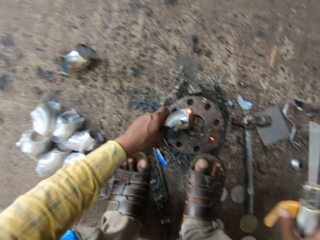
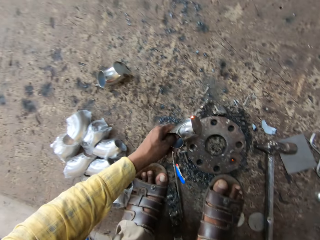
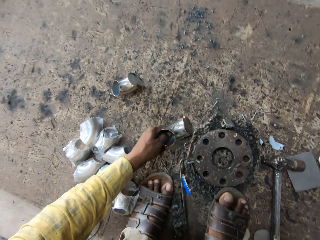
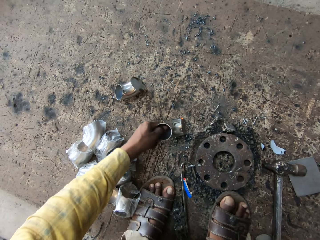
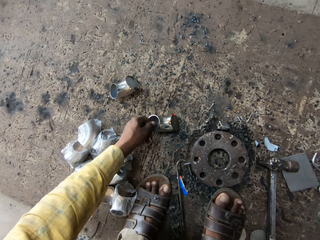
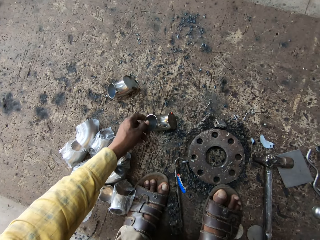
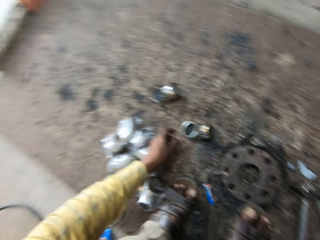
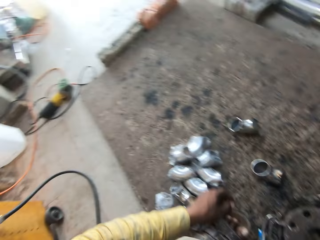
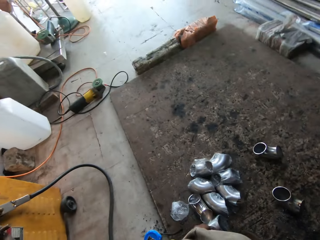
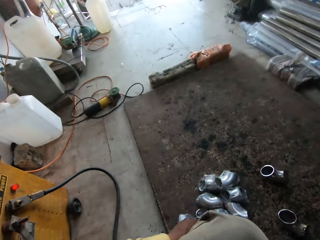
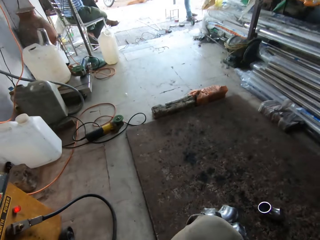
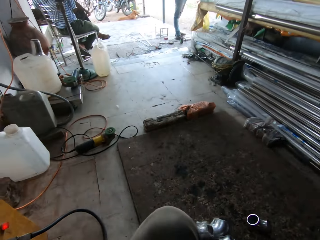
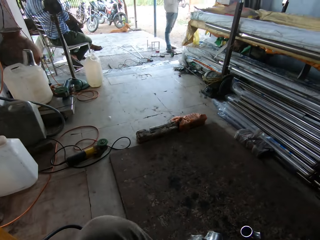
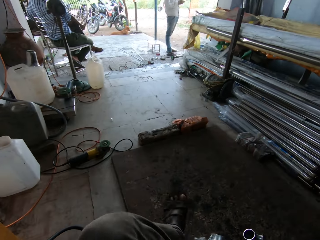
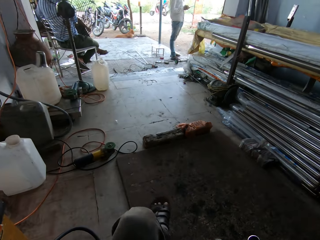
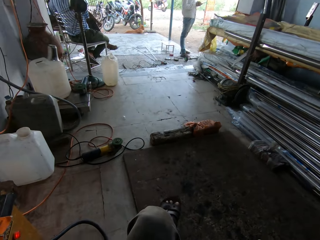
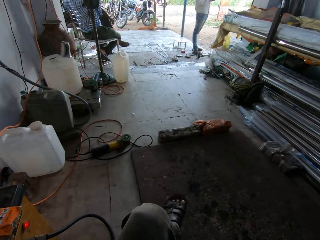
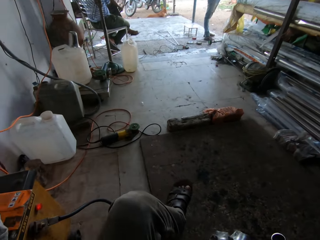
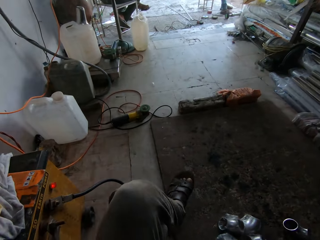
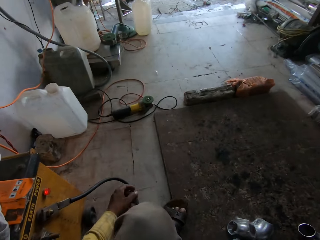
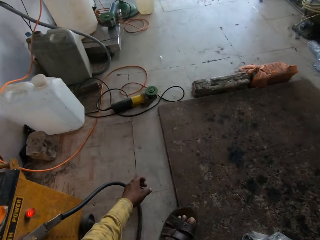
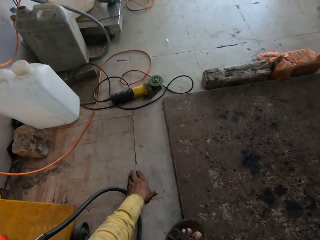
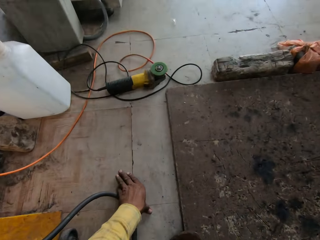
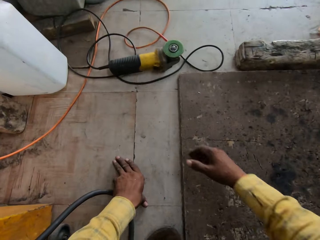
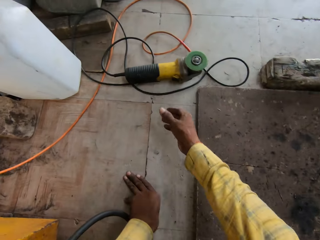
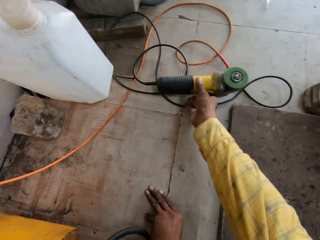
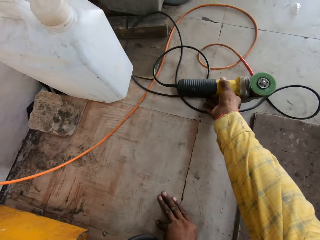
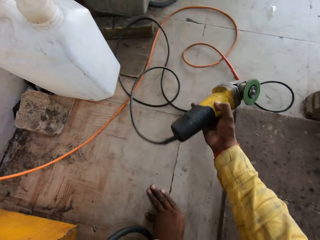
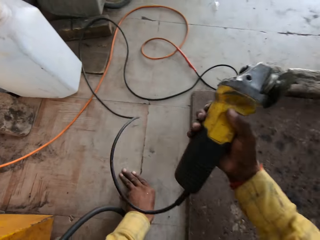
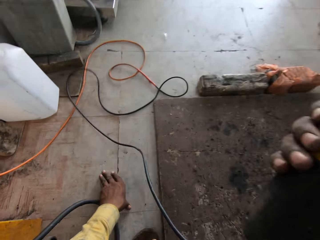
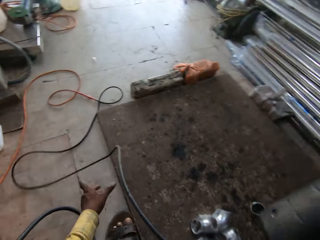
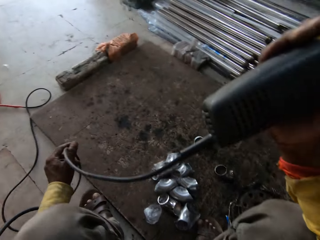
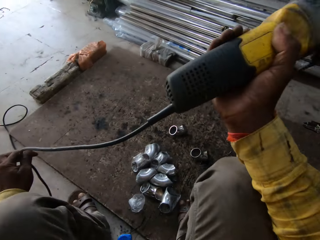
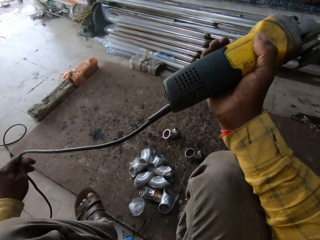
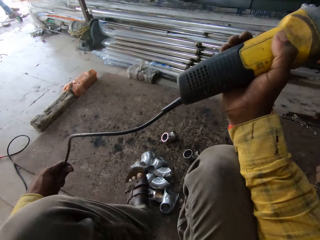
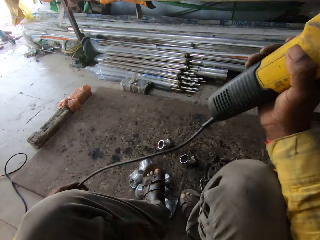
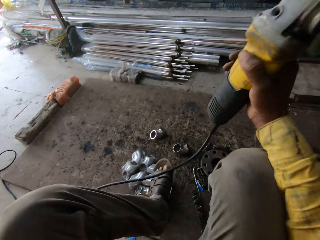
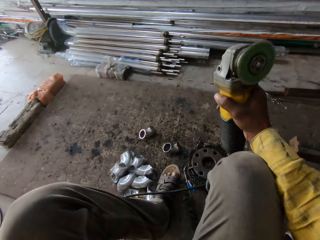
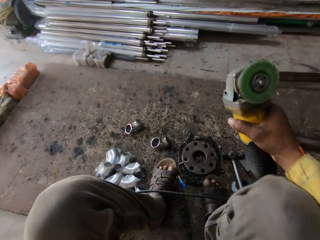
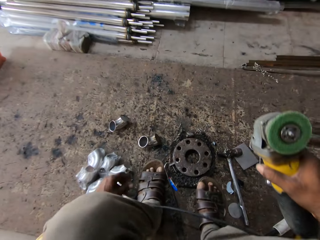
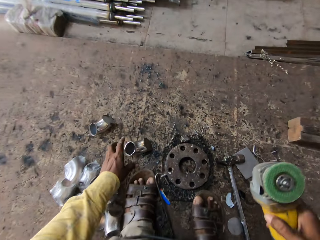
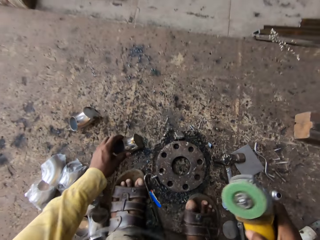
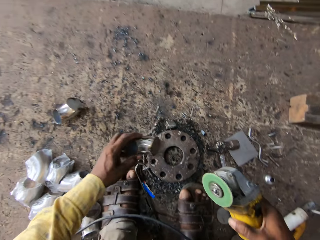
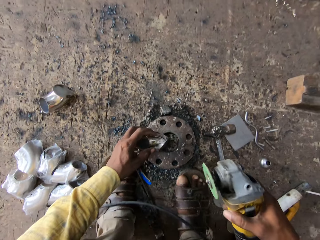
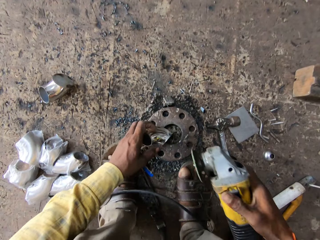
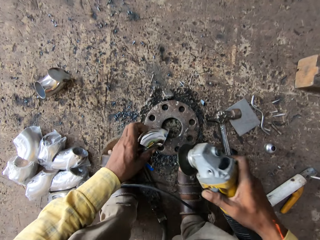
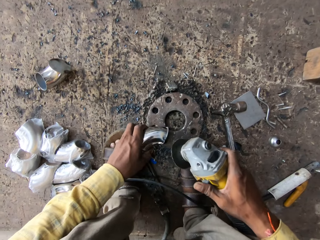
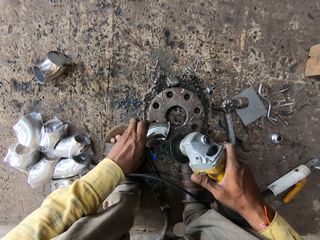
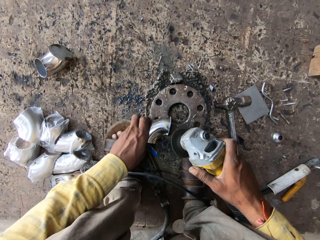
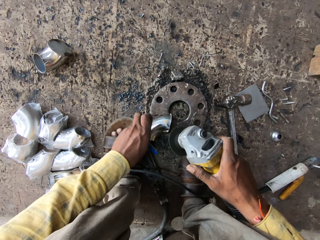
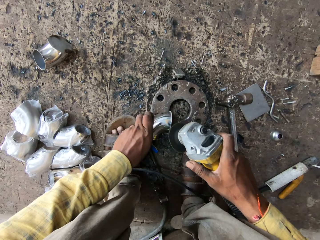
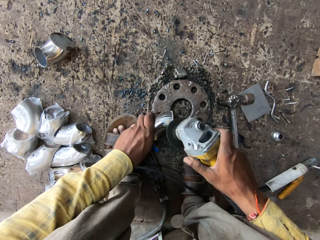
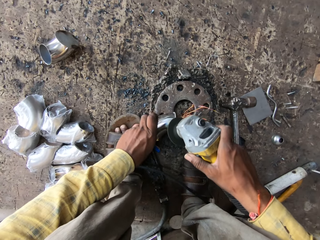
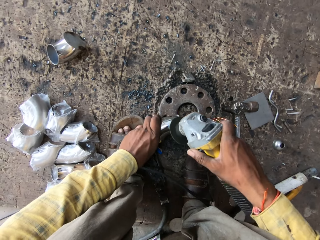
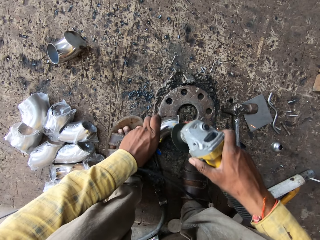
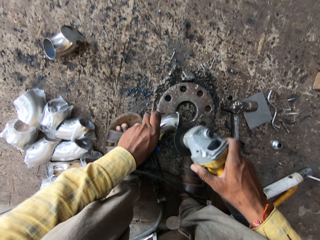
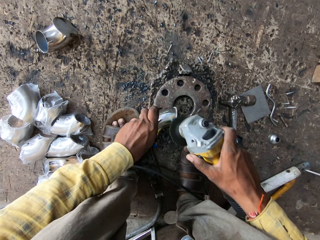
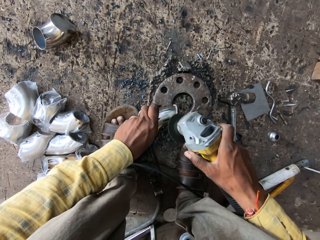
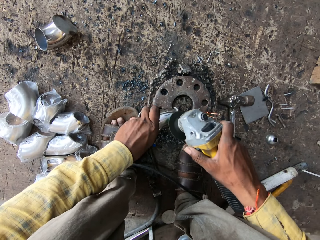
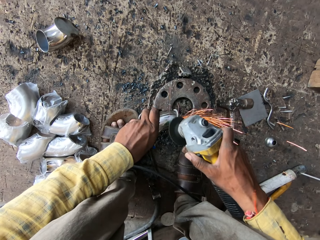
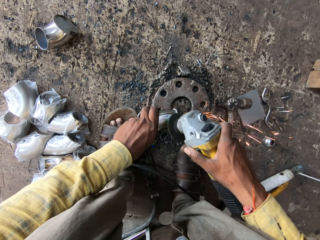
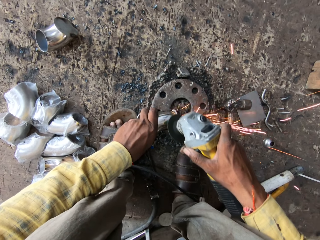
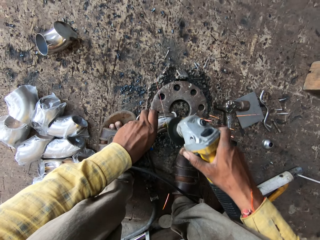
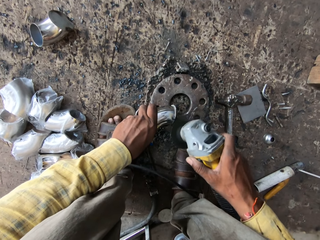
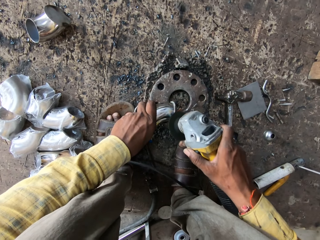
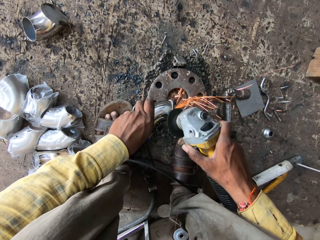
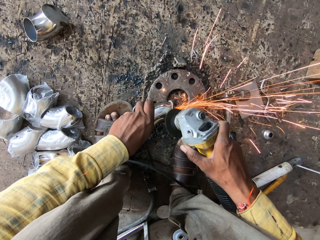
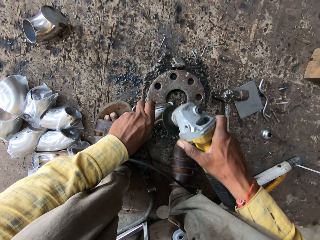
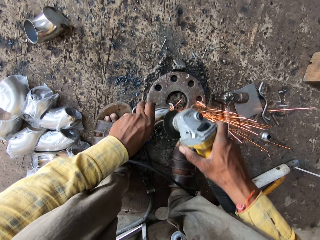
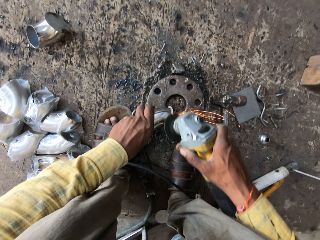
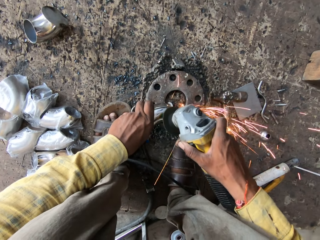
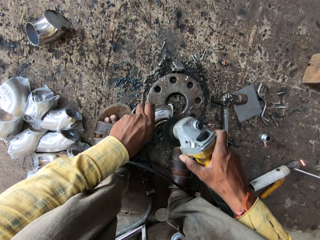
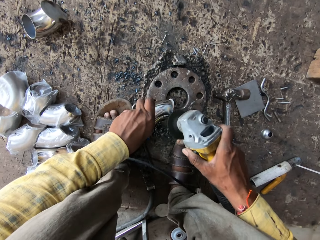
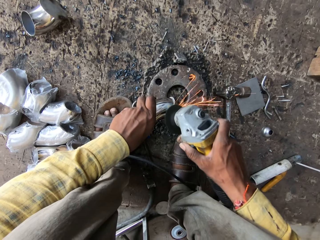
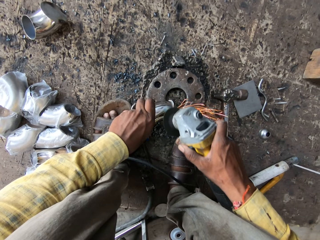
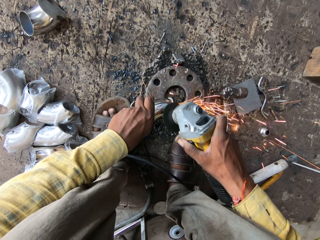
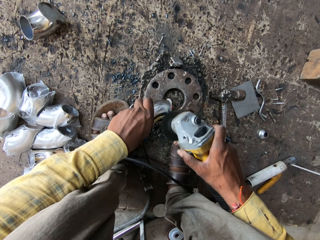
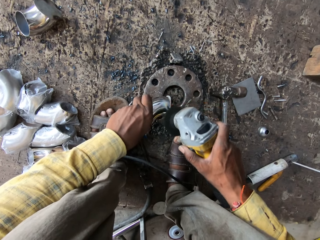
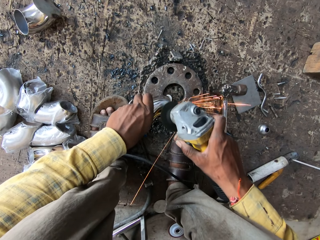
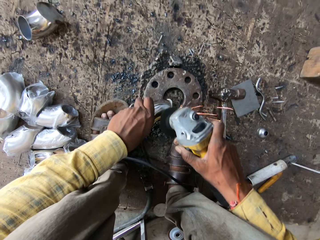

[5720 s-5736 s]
The camera wearer puts the metal tube on the ground. They touch the floor. They pick up the metal grinder. They pick up a metal. They cut the metal using the metal grinder. They grind the metal.

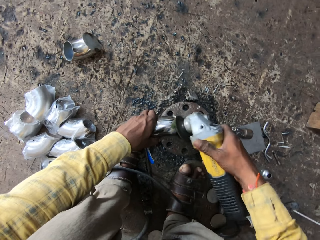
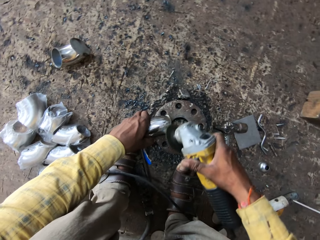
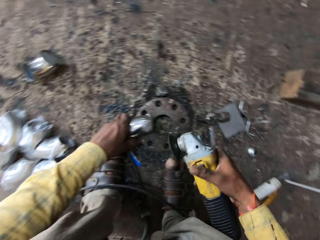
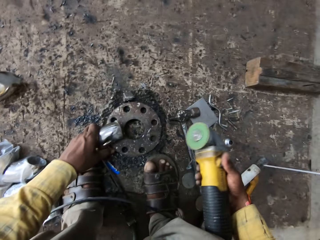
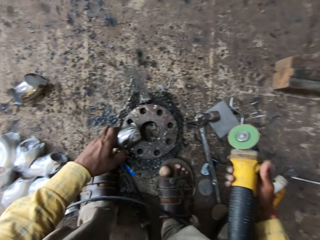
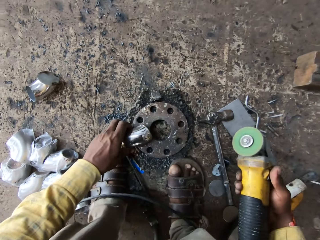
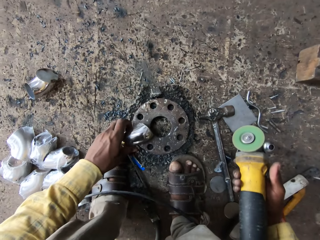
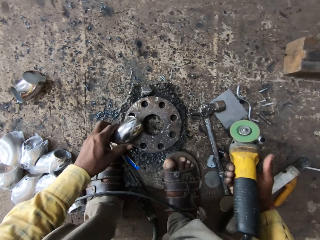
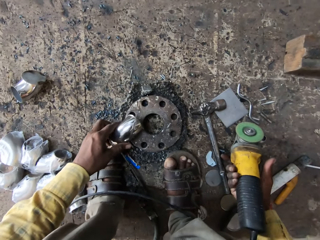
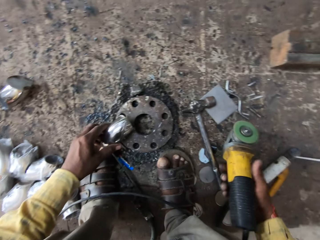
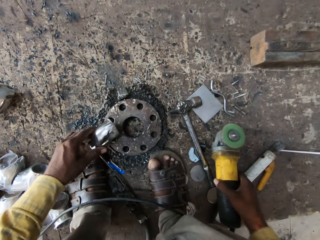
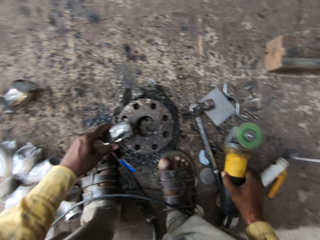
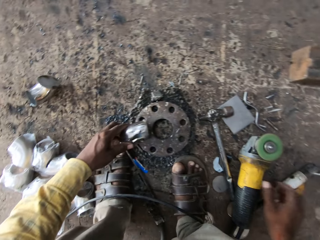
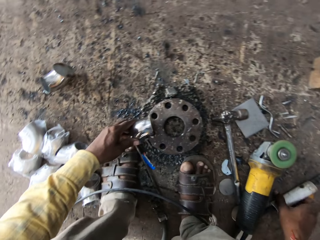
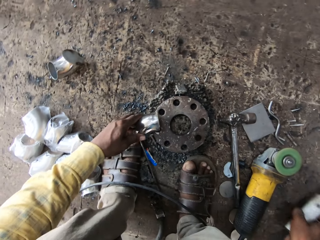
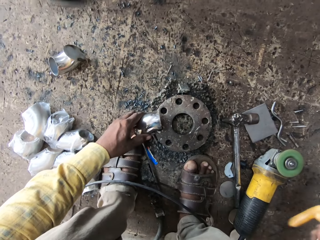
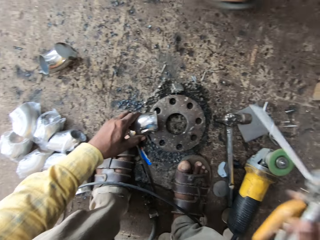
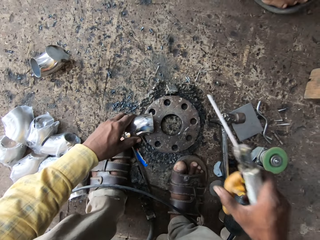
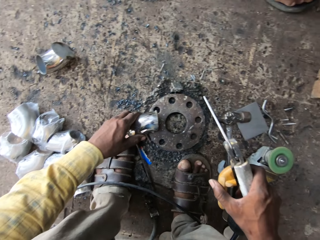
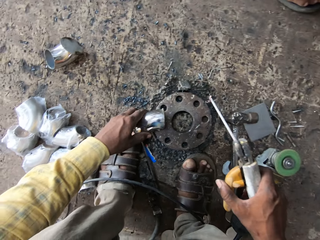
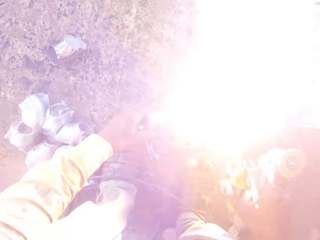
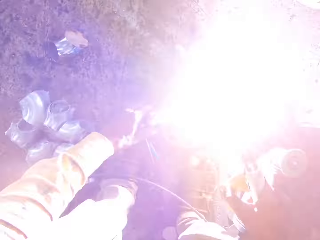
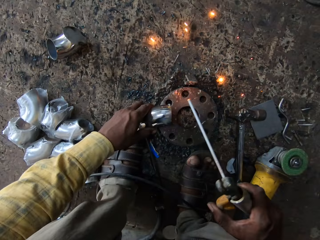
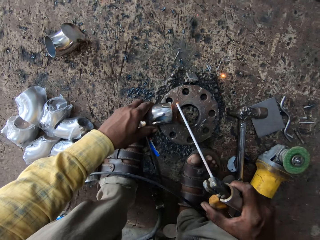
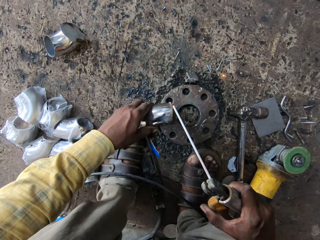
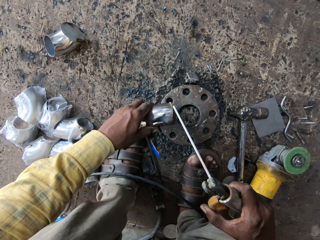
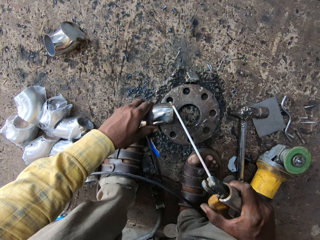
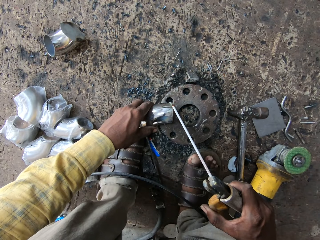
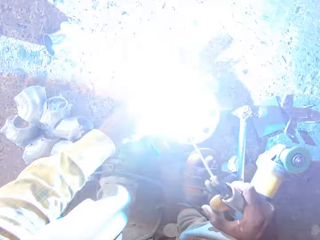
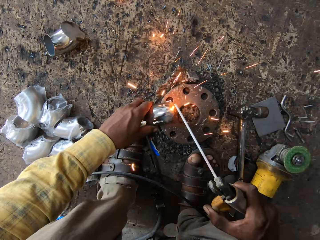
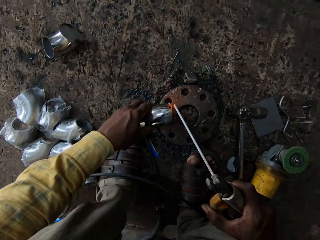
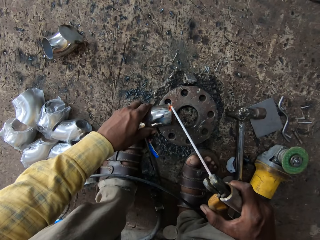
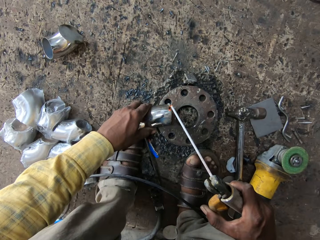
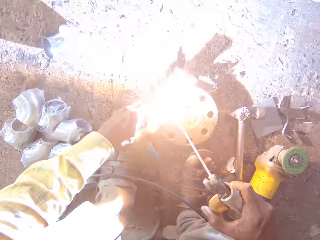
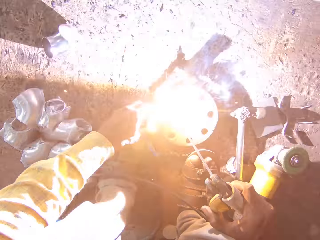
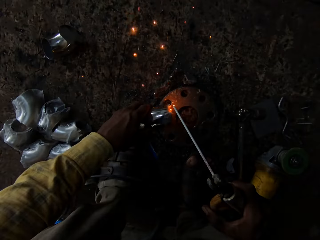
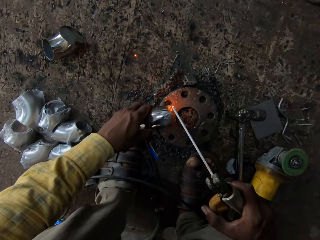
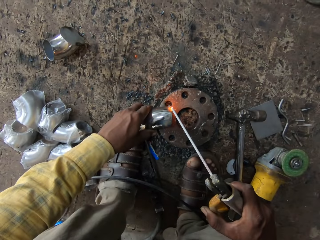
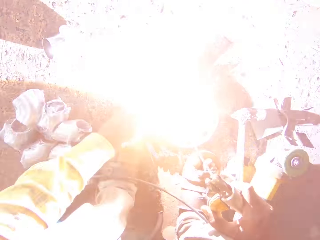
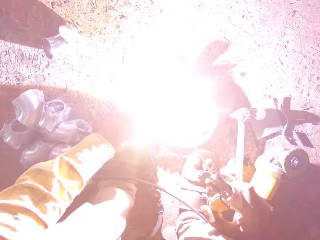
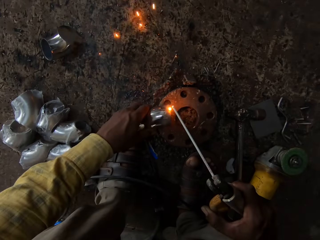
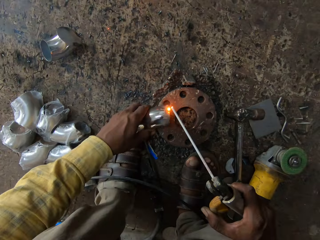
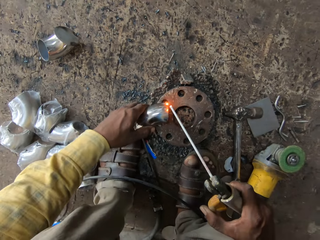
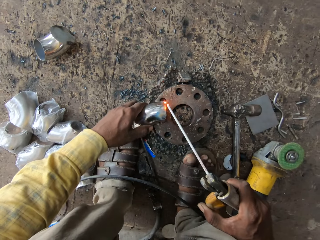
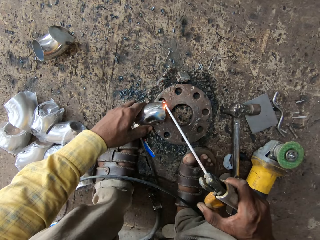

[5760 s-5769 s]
The camera wearer puts the metal grinder on the ground. They pick up the electrode holder. They weld the metal with the welding rod.
